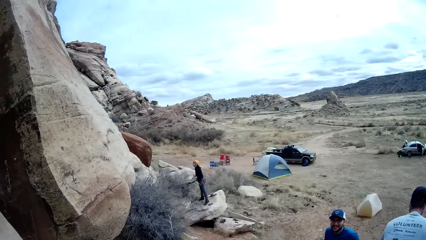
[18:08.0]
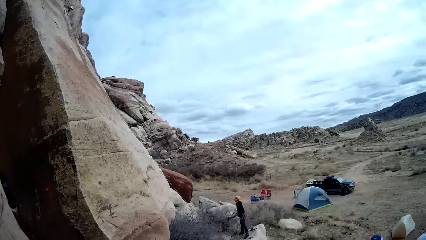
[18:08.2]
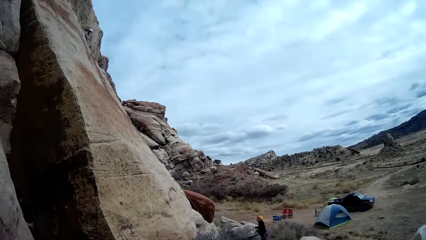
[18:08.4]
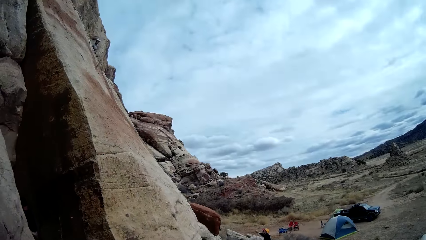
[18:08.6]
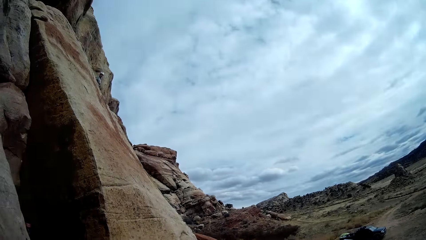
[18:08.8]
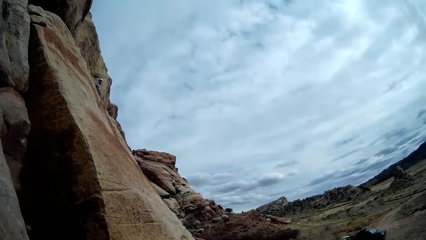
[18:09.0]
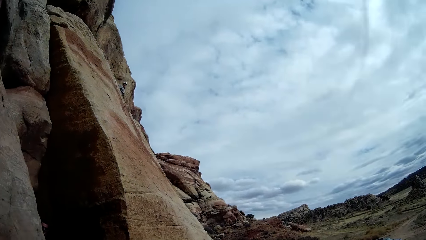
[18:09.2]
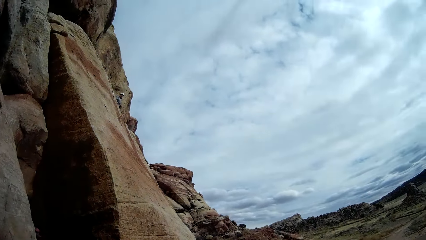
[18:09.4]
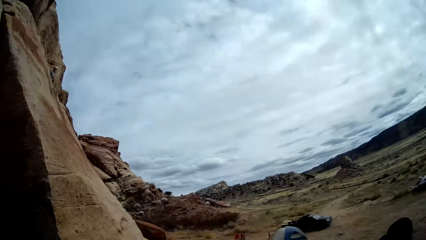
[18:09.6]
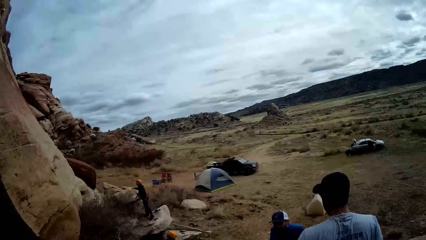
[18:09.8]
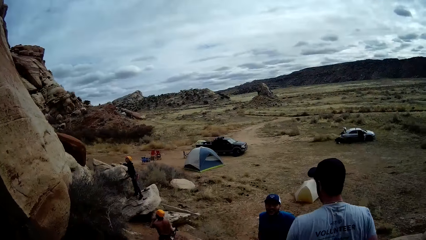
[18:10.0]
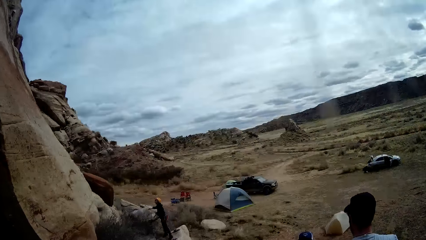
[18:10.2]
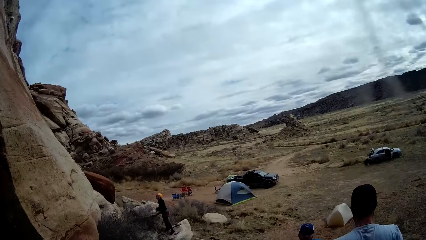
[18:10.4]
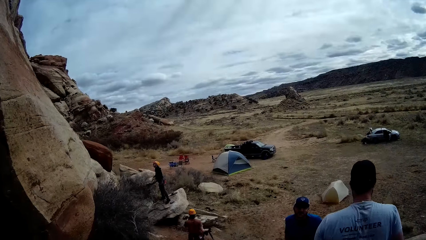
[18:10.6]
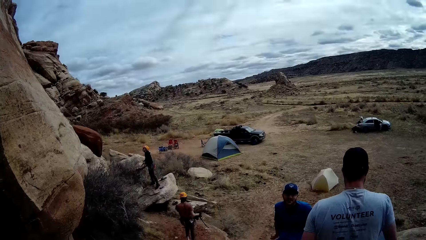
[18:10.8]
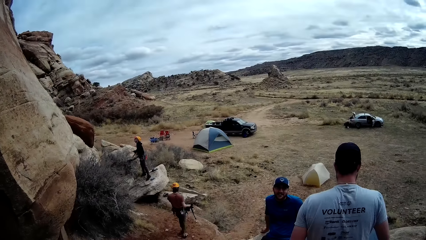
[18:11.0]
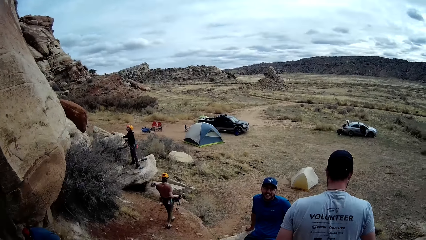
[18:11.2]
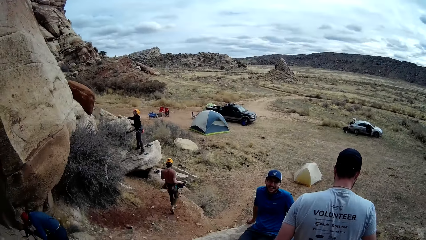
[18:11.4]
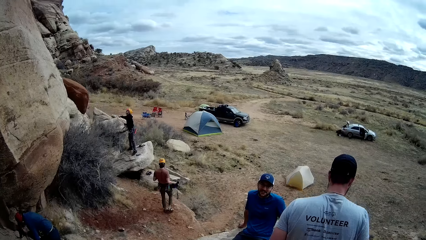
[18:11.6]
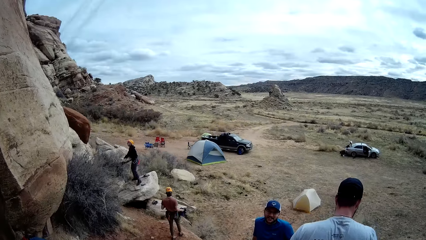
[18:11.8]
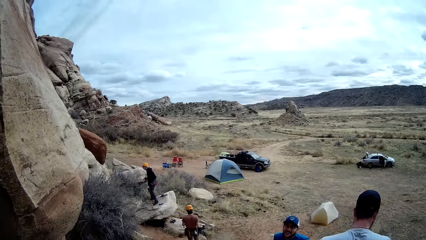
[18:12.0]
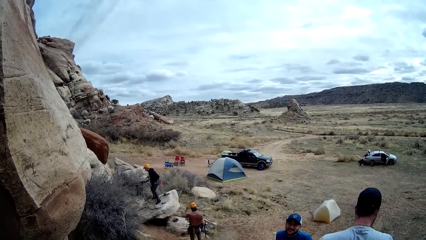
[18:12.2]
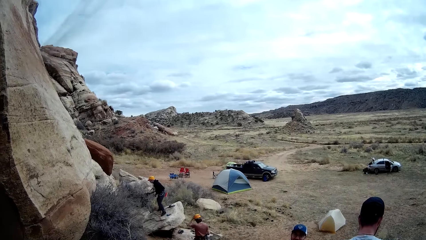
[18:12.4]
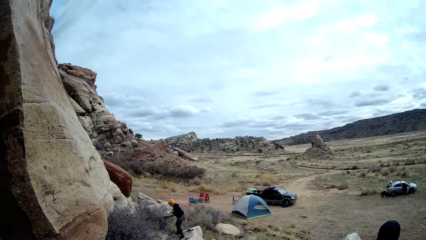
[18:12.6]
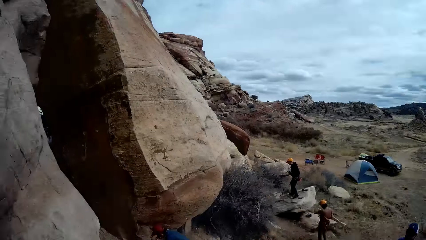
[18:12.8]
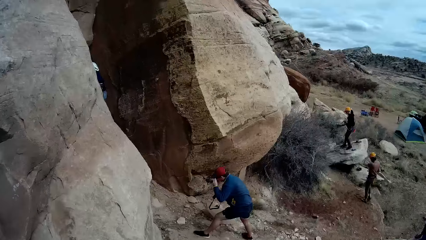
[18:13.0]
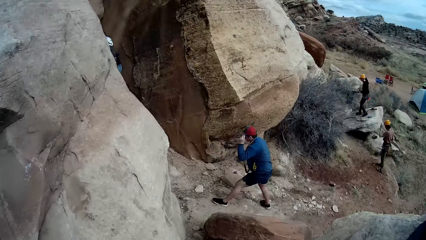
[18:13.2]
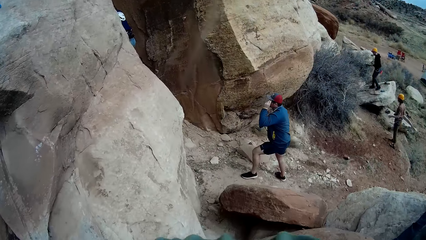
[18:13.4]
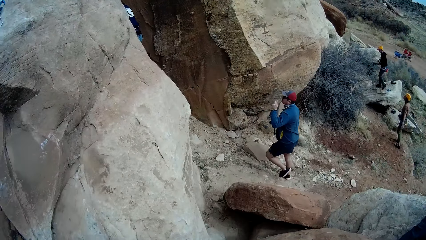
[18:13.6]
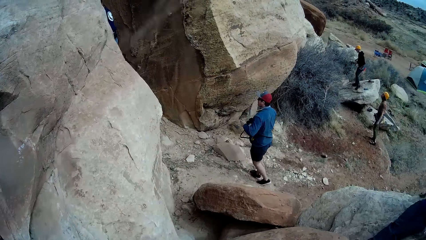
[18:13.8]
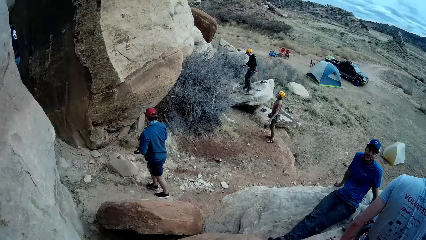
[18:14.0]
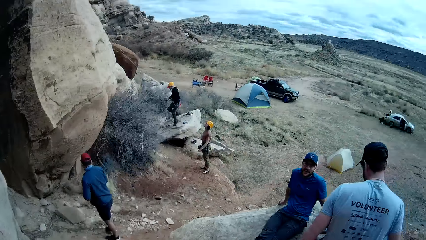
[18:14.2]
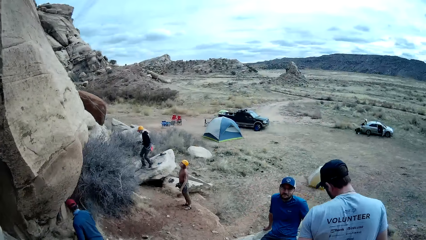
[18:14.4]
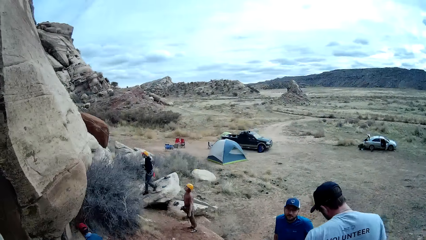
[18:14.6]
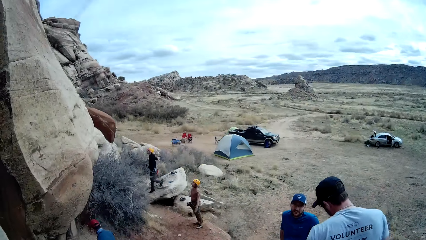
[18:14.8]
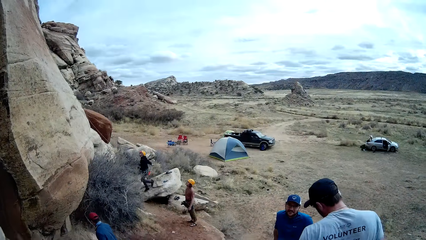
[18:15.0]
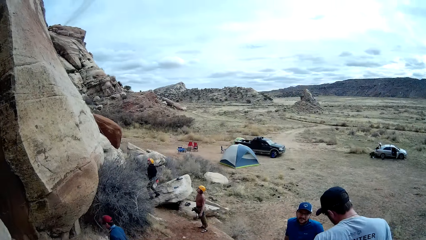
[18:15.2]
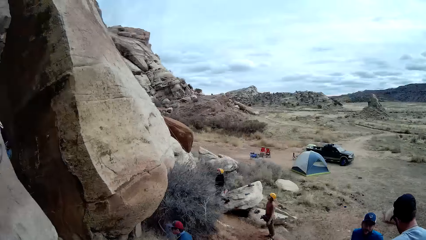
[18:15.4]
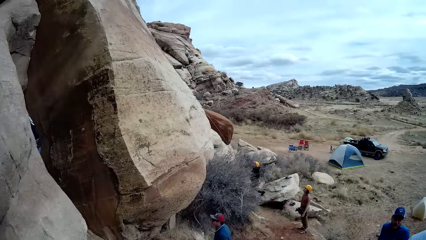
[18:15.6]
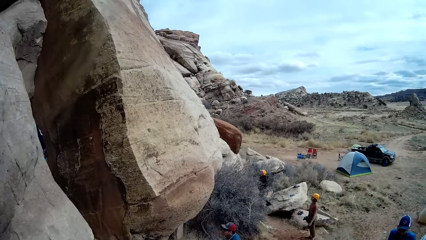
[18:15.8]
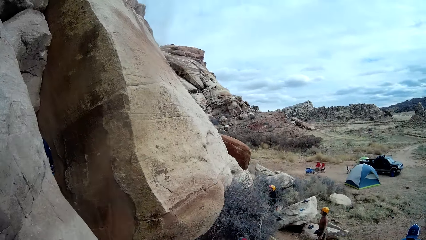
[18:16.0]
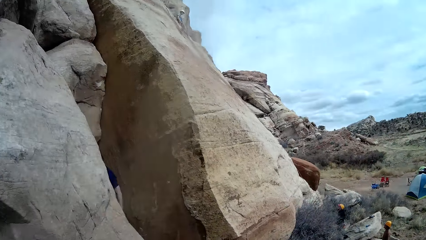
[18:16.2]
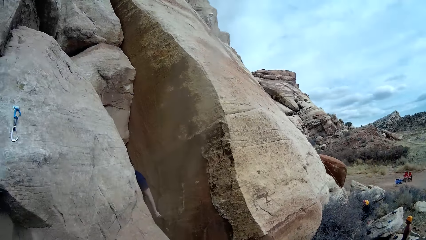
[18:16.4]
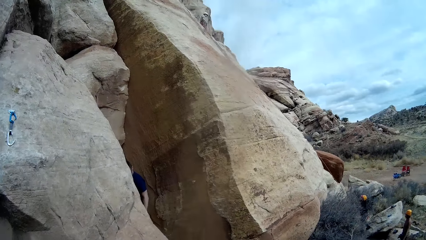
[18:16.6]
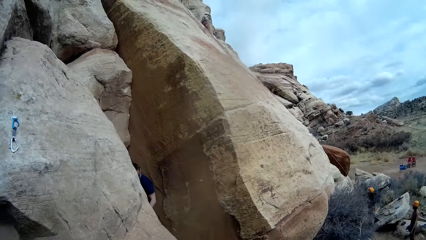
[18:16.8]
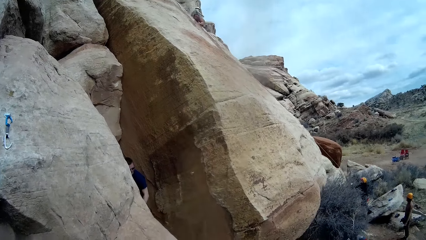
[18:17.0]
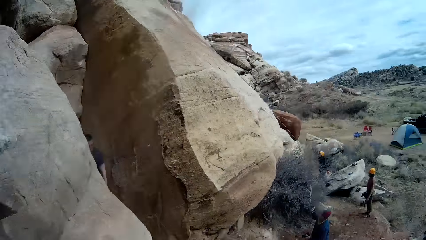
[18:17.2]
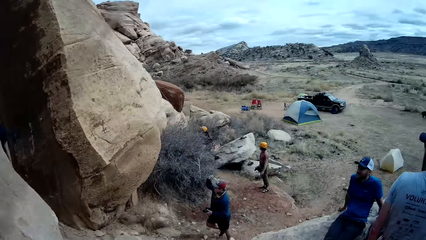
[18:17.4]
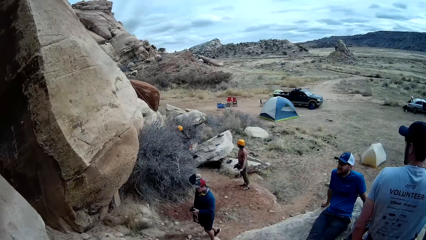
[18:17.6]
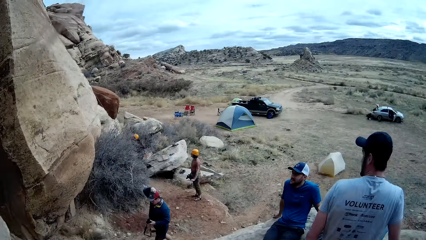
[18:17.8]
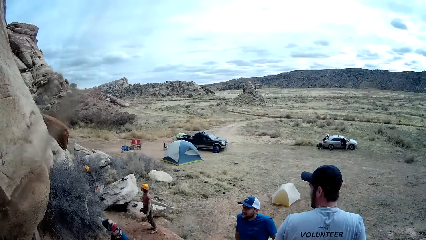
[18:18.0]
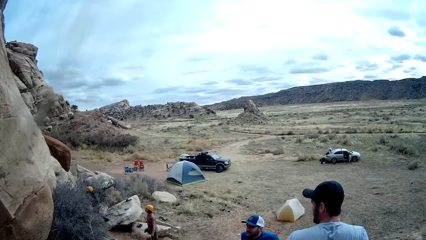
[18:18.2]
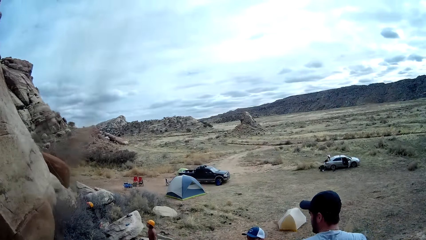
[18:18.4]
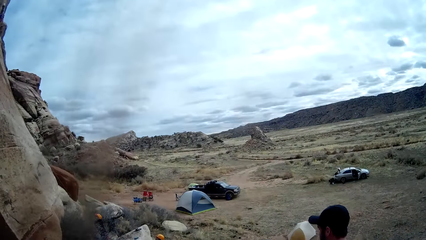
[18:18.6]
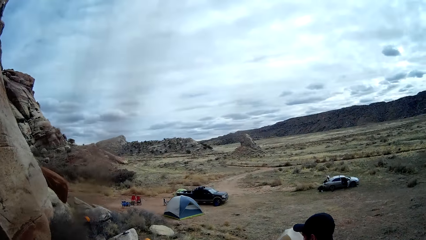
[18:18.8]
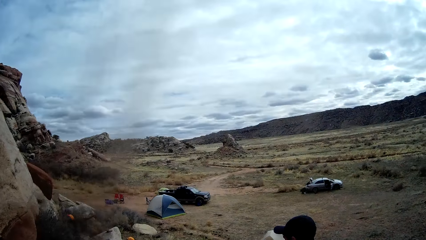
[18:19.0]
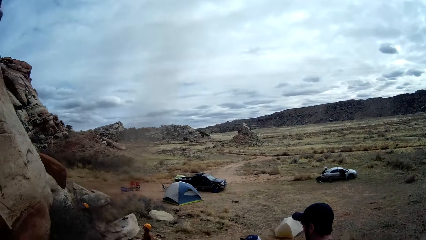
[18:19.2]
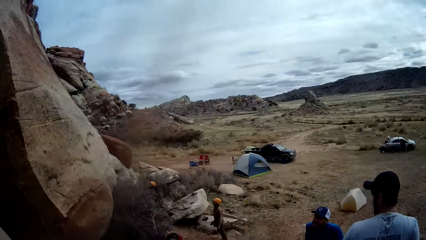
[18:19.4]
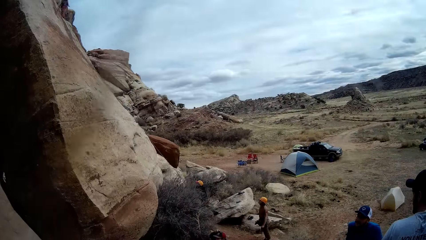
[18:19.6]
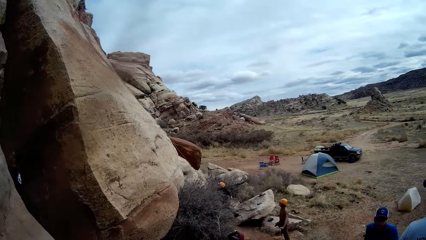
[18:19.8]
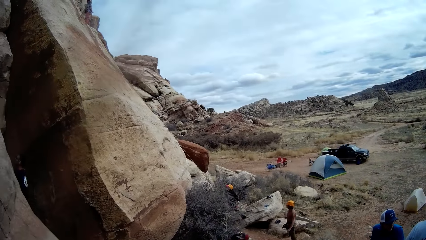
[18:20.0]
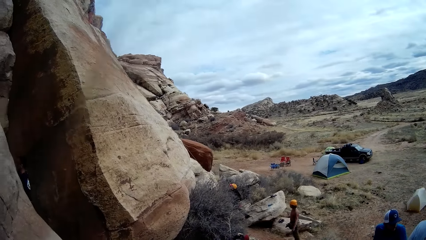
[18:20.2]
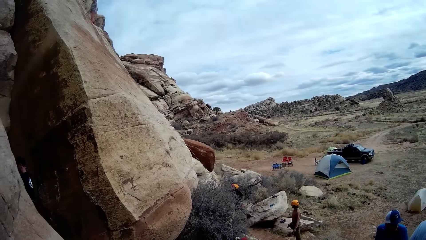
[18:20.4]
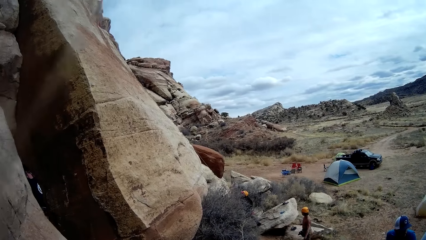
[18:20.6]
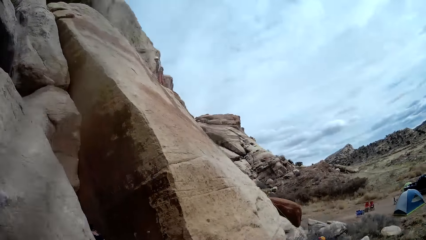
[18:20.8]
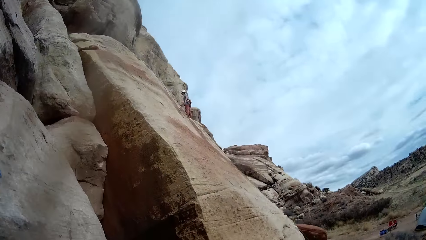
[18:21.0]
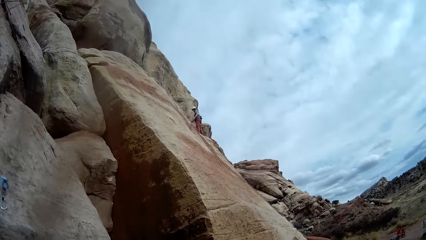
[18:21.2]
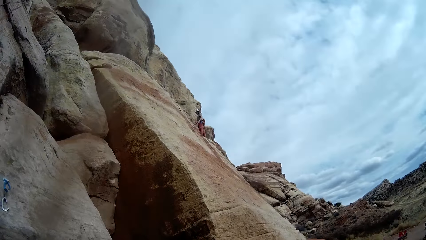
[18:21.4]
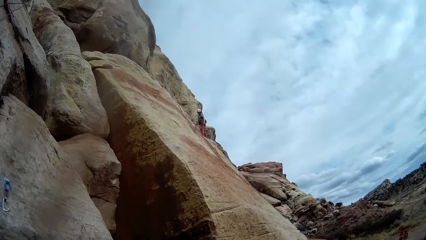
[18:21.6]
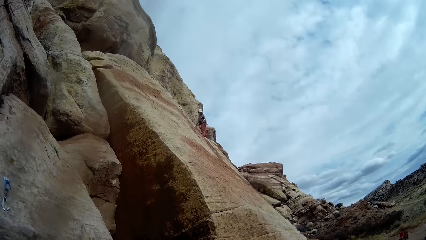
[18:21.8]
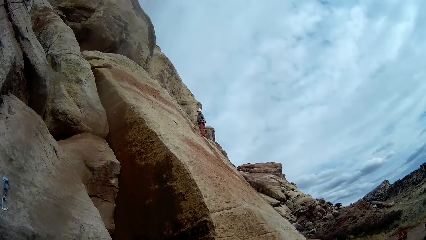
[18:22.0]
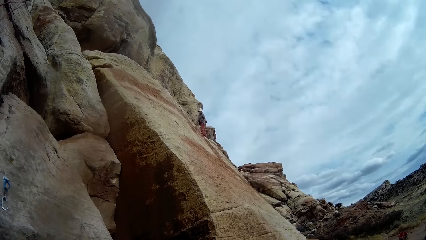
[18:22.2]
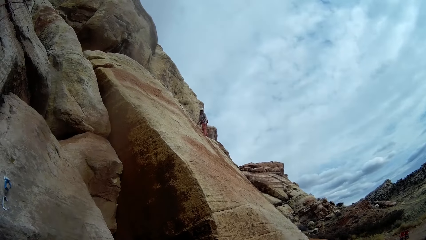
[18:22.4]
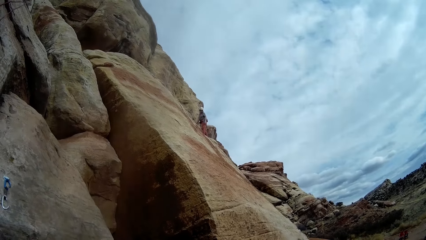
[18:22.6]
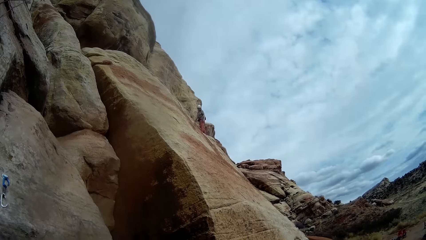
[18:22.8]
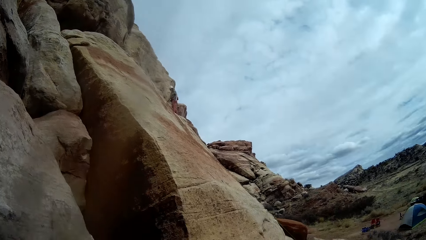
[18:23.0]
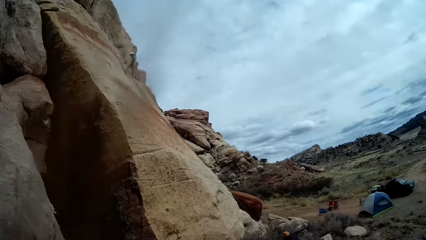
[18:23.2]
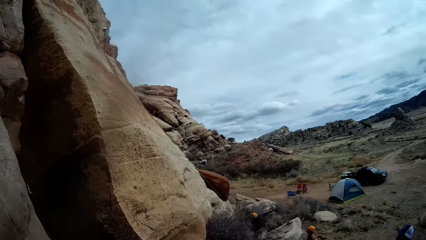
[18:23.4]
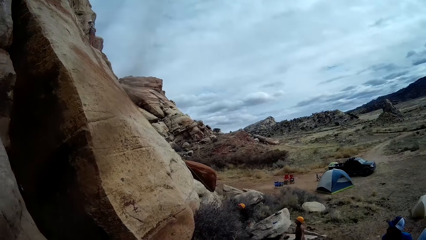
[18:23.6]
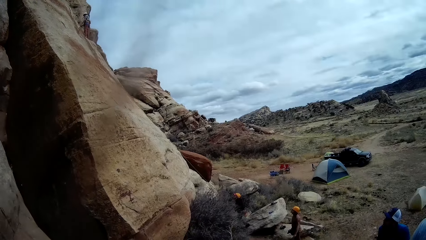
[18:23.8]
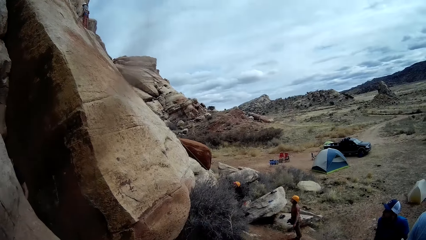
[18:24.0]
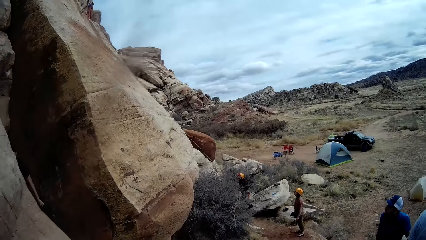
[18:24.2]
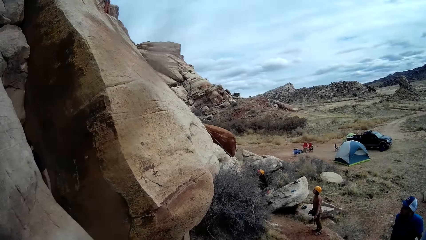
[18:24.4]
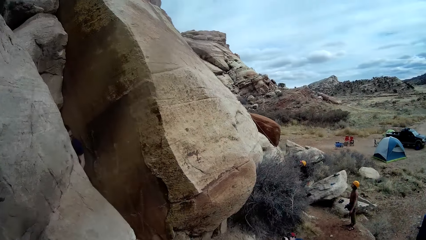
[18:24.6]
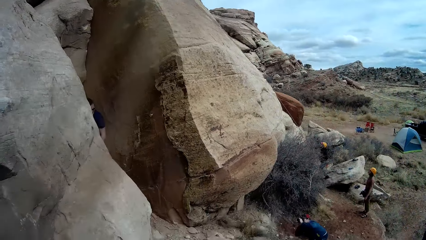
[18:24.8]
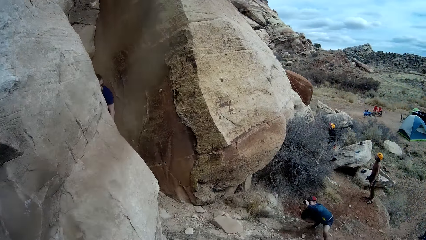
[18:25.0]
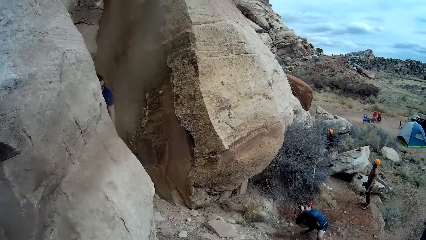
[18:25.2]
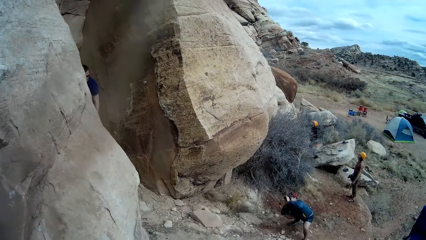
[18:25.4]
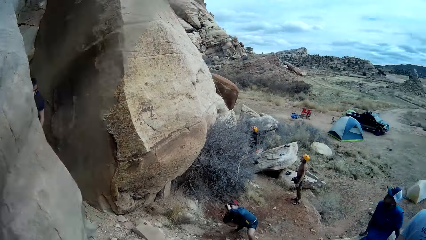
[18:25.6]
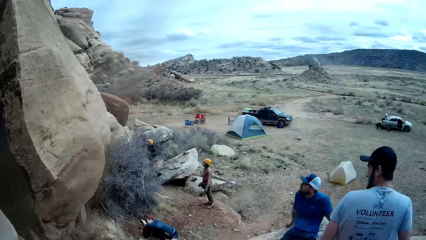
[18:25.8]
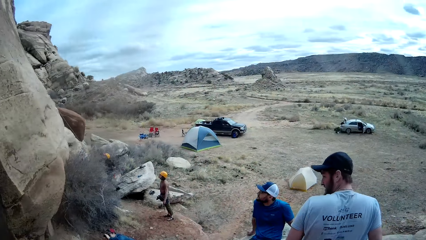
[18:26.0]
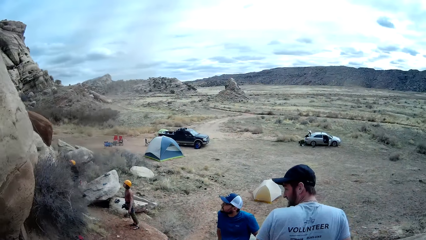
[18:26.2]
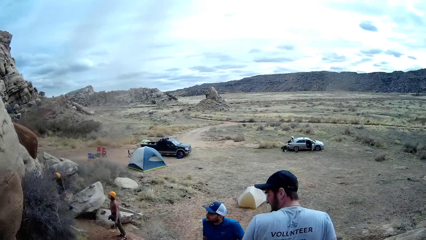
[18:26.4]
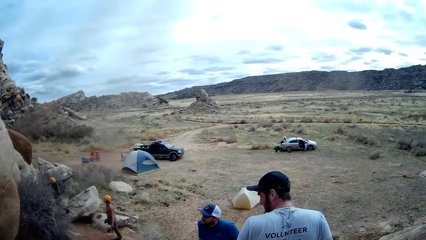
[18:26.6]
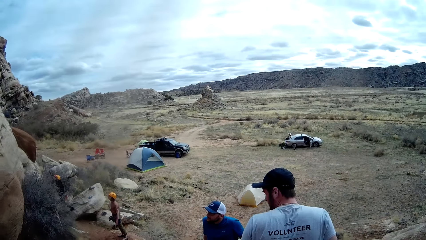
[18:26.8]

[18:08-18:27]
A man touches his helmet. Another man moves back. A third man moves a hand. A fourth man touches his cap. A person looks down. Another man climbs a mountain. The third man moves a hand. The fourth man takes pictures.
